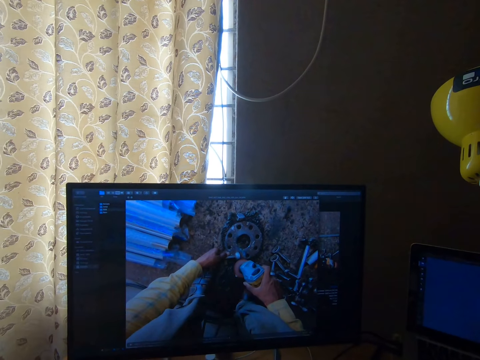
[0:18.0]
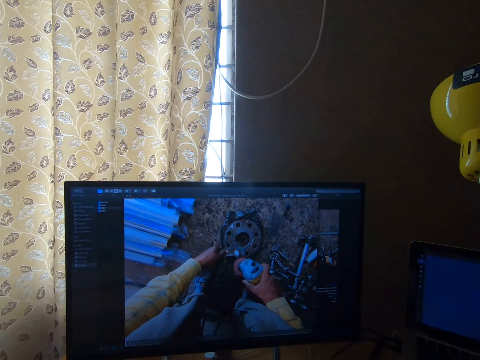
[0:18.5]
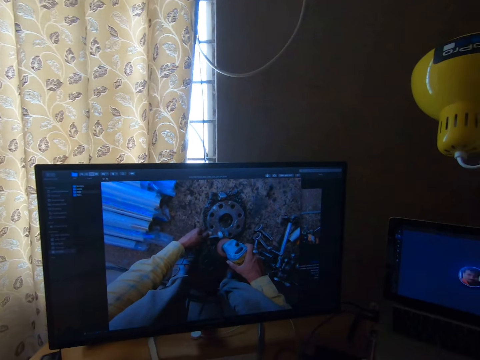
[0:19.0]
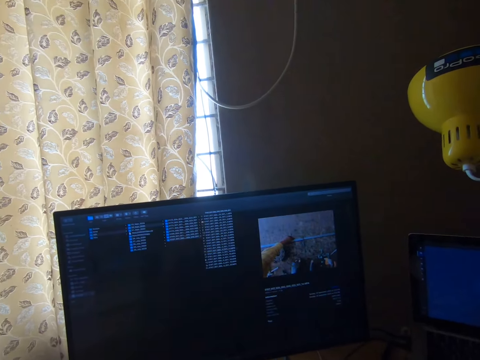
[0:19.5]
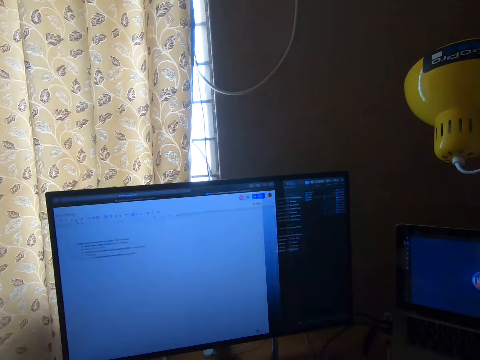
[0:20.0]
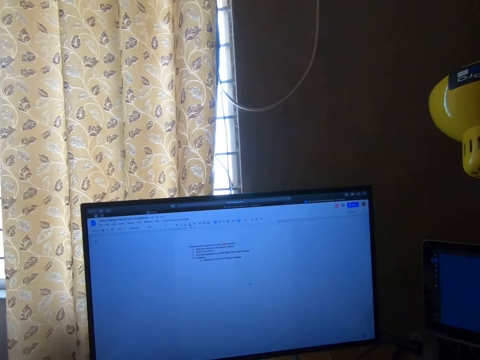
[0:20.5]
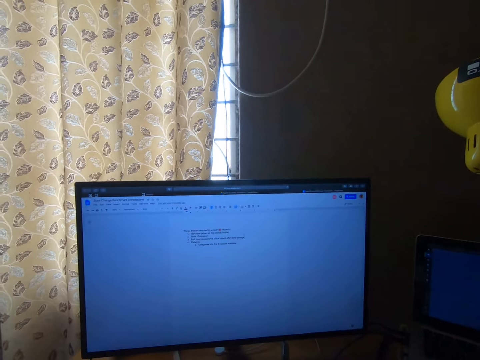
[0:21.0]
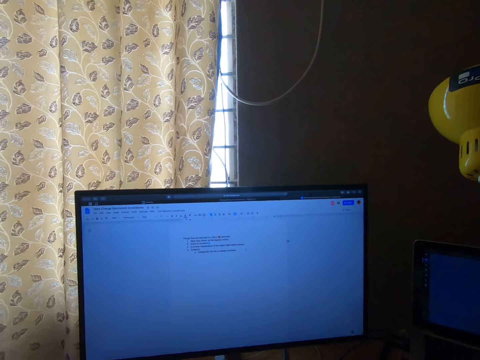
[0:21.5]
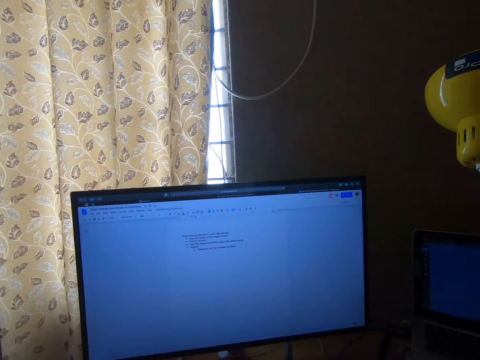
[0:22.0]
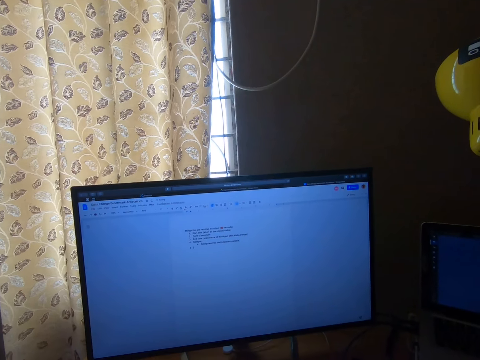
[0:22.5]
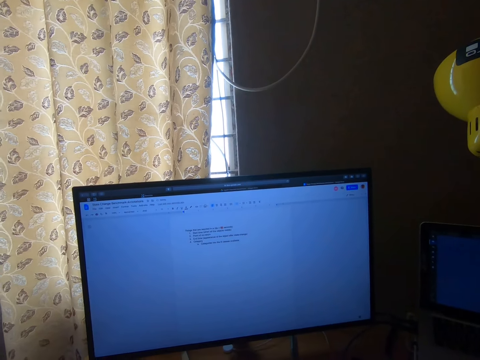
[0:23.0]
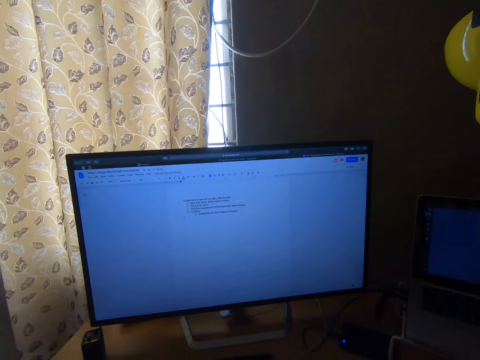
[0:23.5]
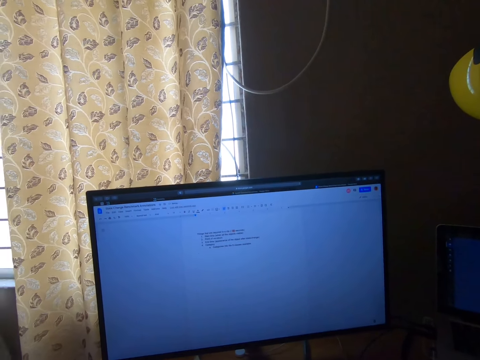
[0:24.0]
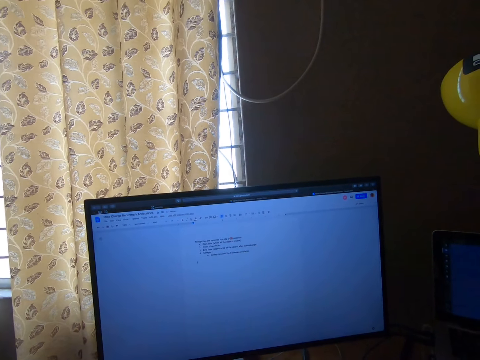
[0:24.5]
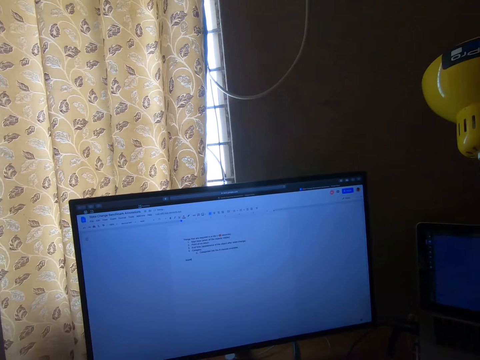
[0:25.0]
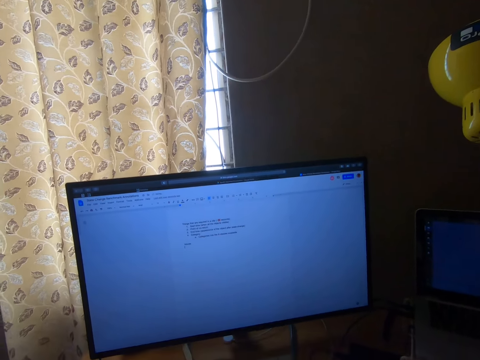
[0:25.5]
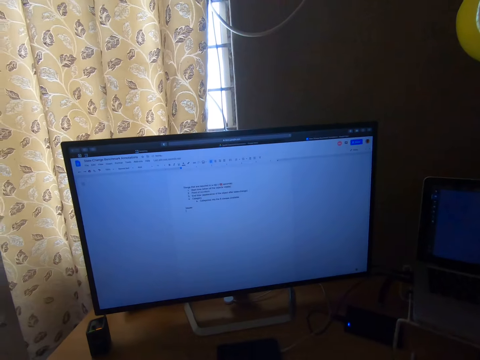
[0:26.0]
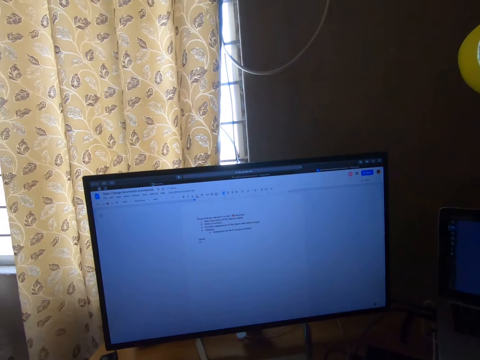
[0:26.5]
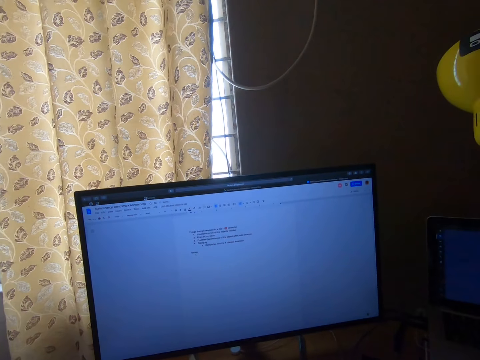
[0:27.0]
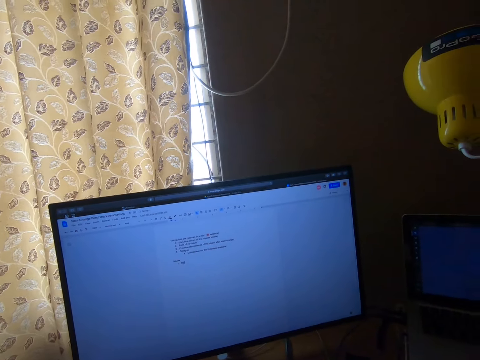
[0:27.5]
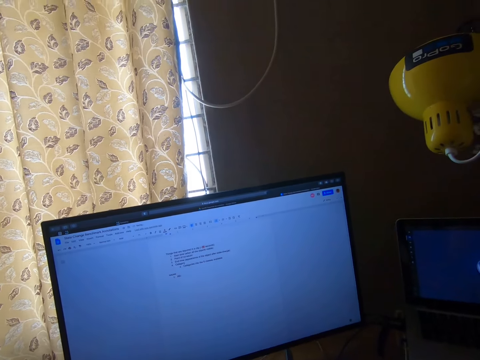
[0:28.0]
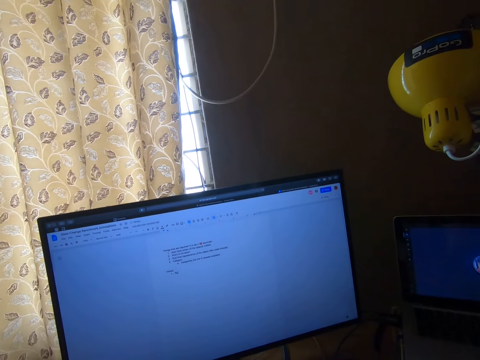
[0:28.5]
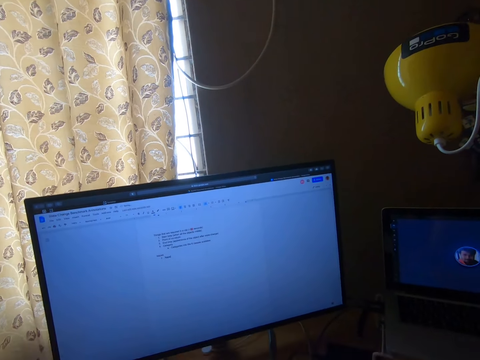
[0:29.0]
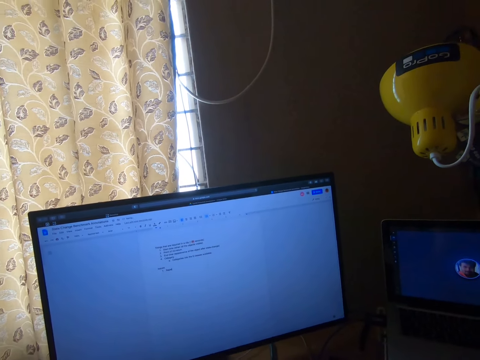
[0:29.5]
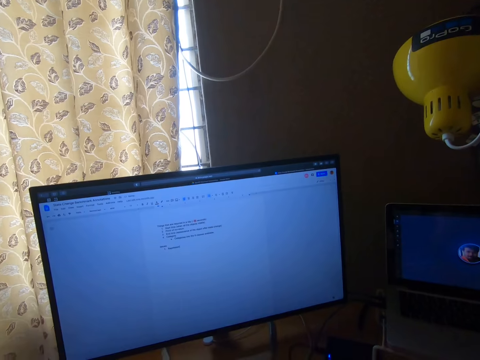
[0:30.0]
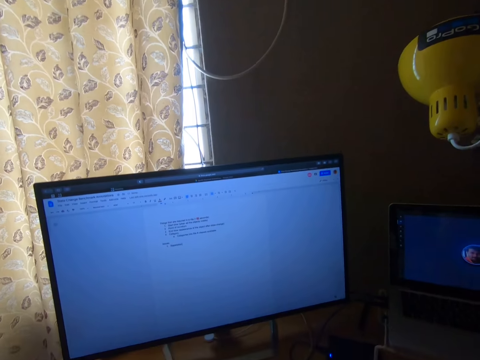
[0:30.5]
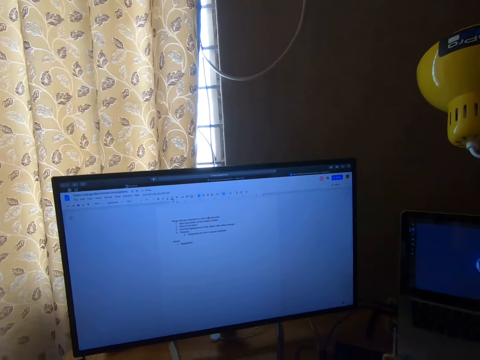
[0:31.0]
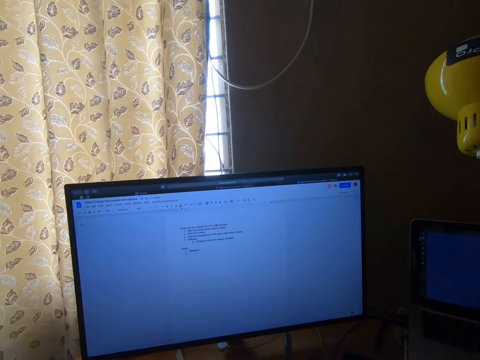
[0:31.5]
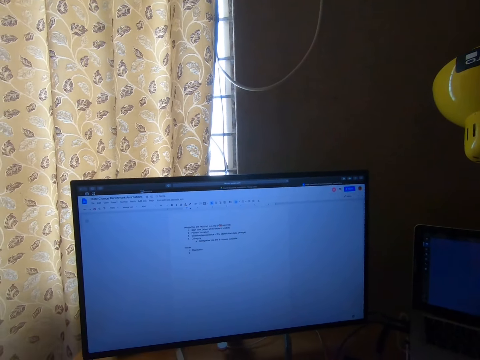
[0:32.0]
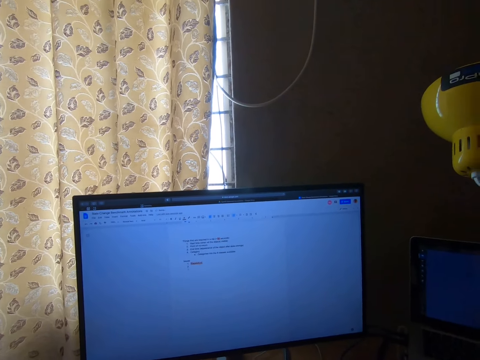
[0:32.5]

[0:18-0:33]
The camera wearer operates a screen. They type words on the screen.

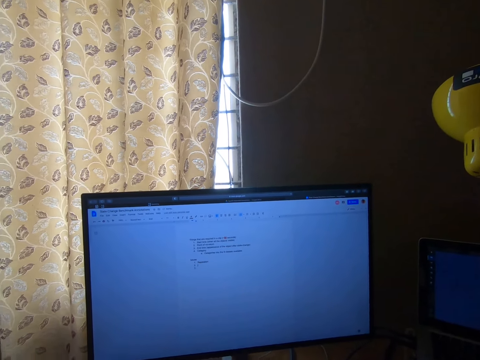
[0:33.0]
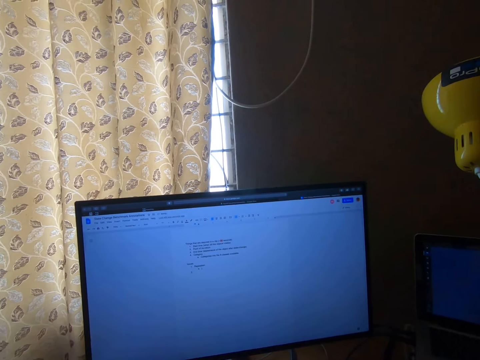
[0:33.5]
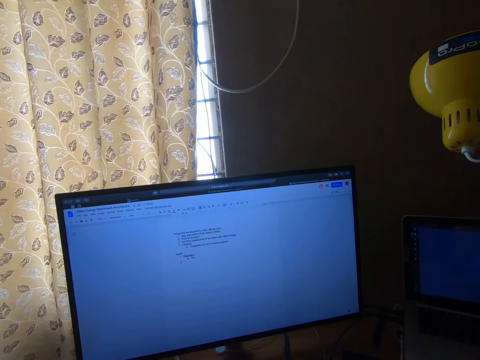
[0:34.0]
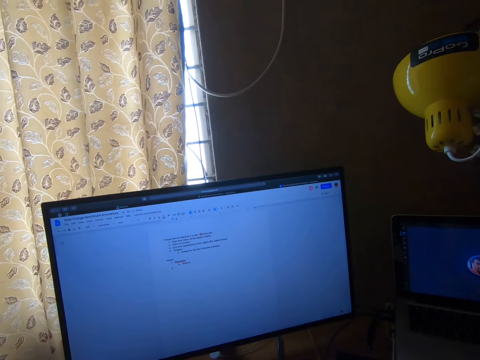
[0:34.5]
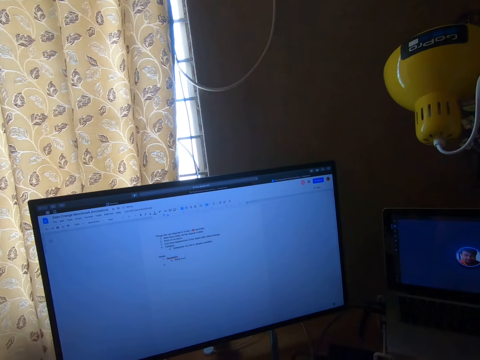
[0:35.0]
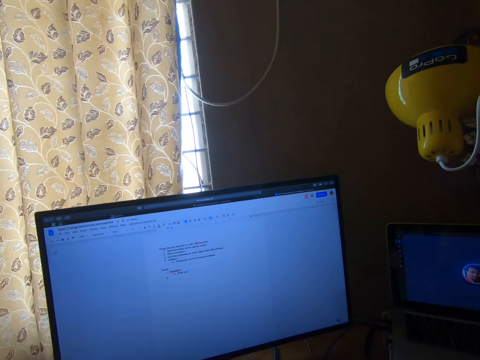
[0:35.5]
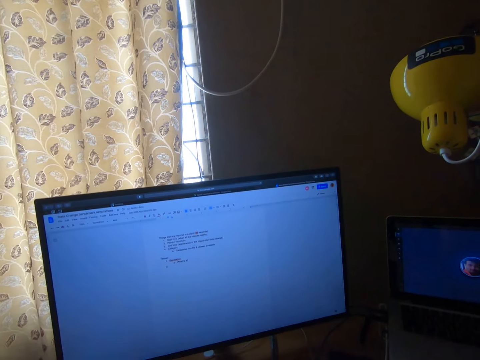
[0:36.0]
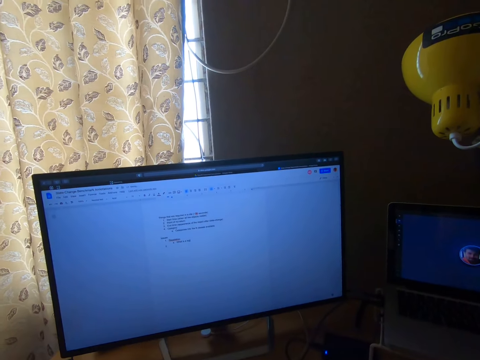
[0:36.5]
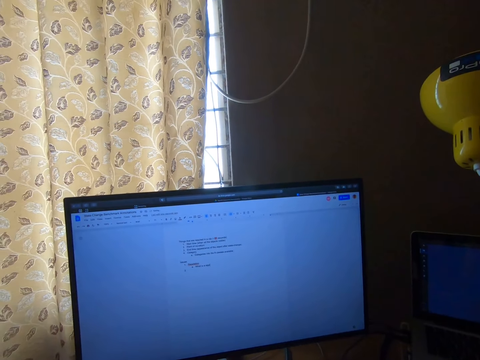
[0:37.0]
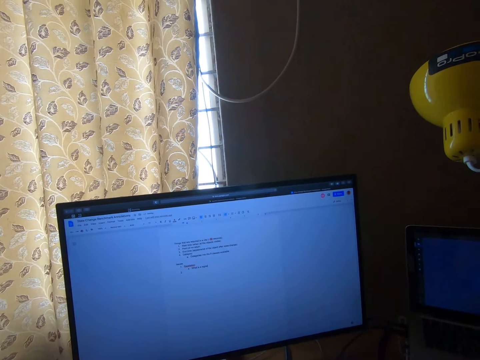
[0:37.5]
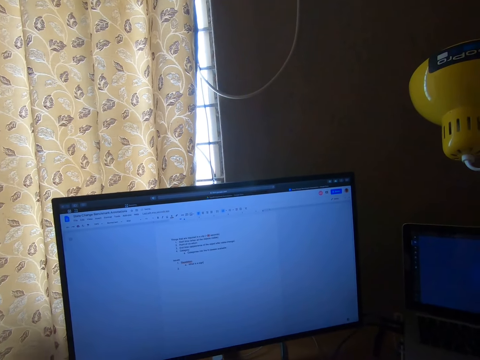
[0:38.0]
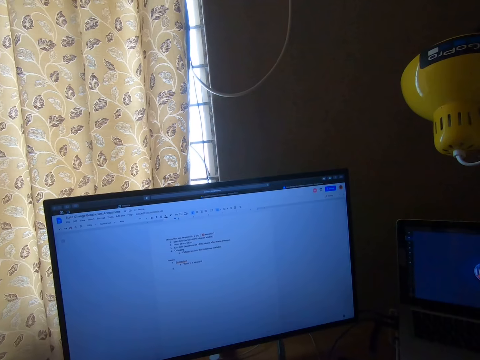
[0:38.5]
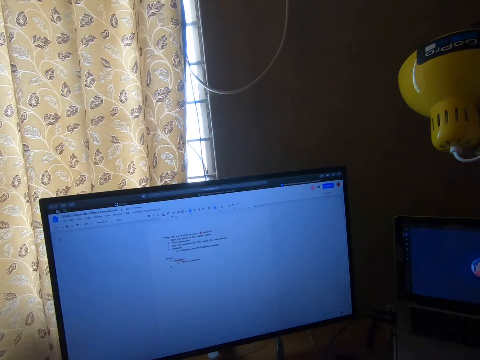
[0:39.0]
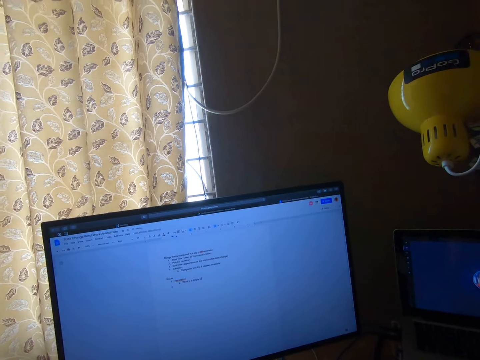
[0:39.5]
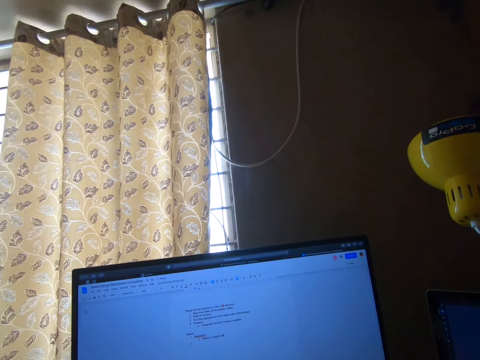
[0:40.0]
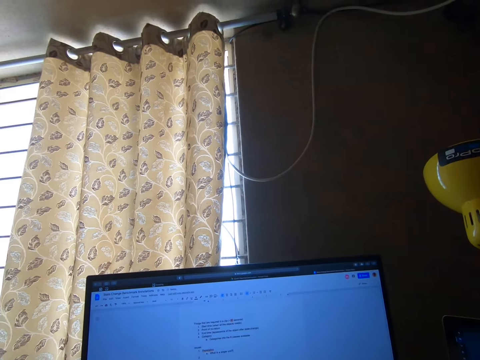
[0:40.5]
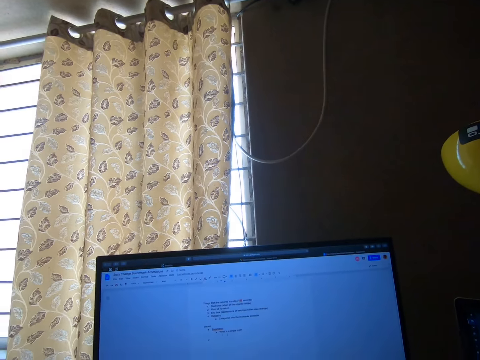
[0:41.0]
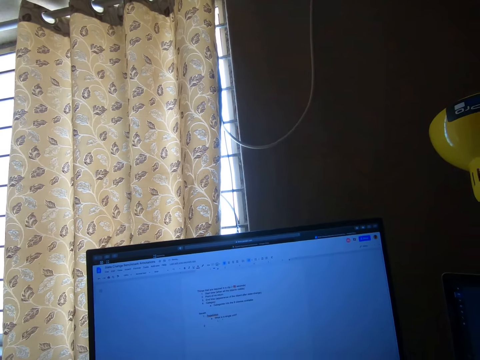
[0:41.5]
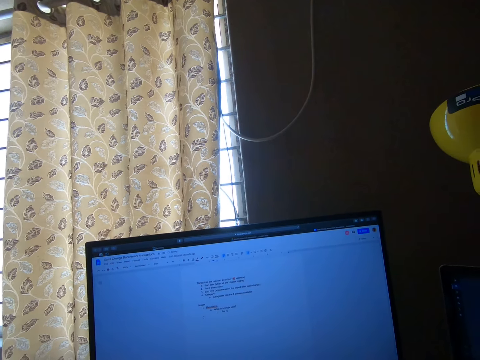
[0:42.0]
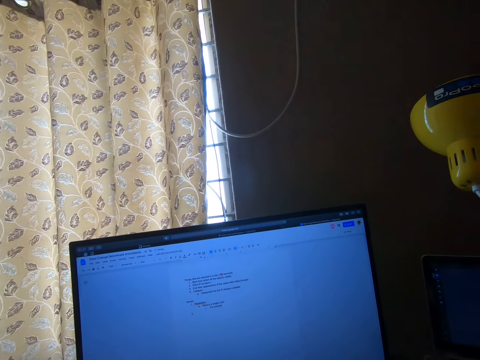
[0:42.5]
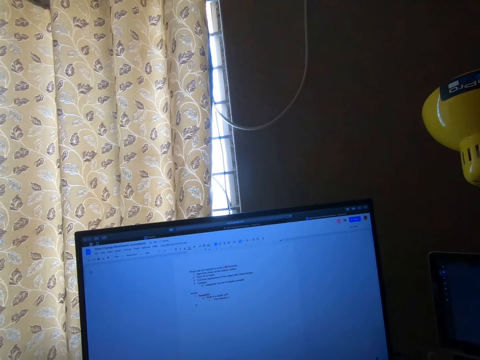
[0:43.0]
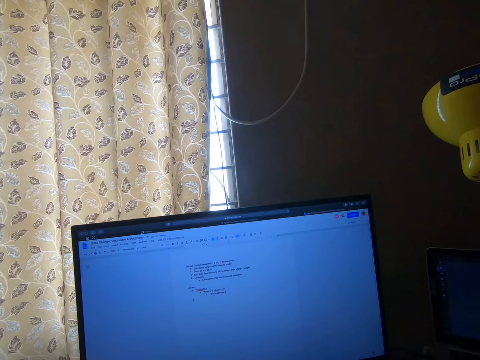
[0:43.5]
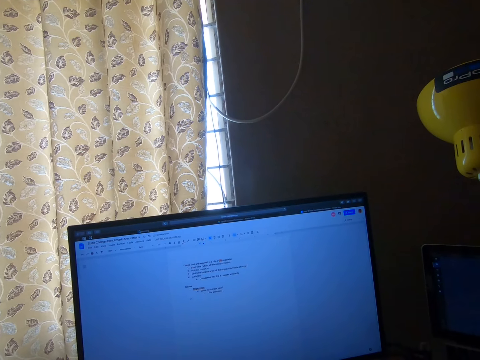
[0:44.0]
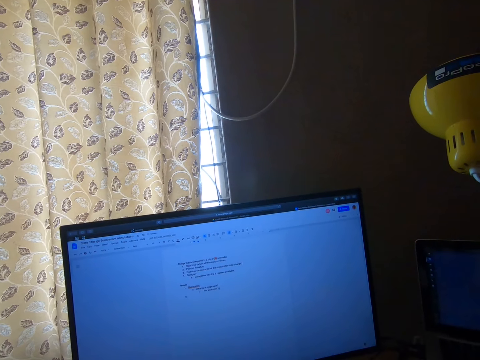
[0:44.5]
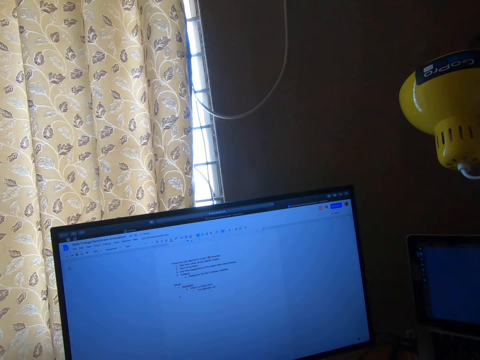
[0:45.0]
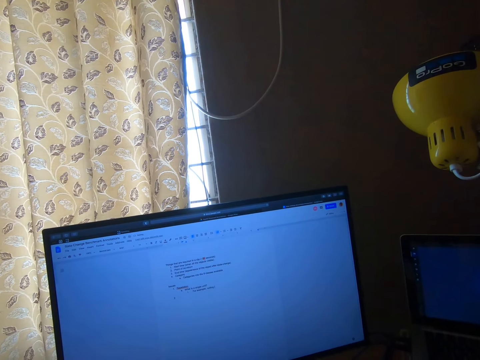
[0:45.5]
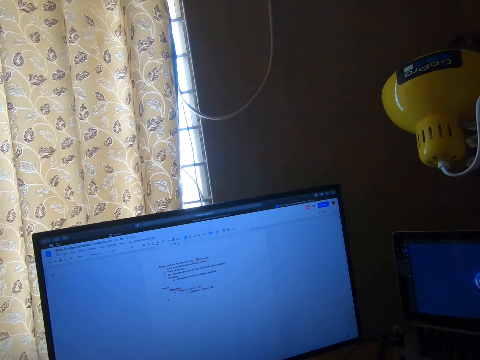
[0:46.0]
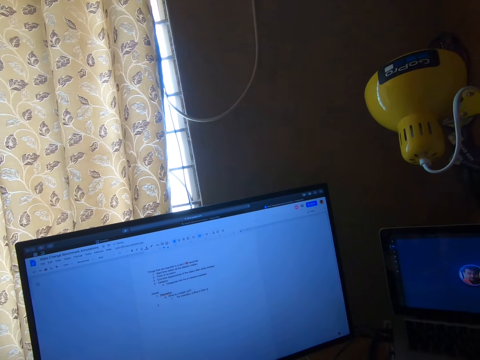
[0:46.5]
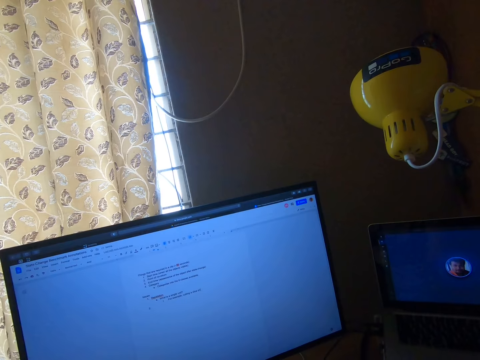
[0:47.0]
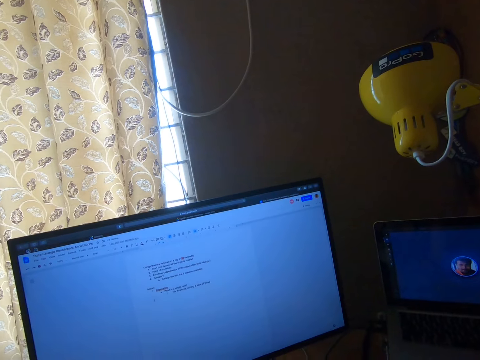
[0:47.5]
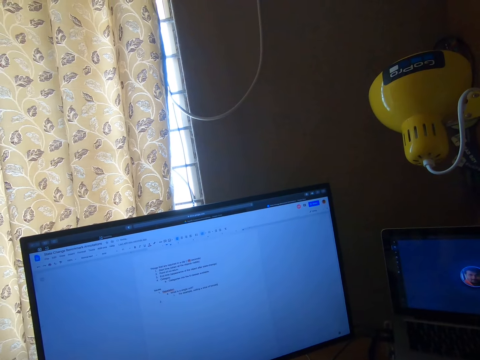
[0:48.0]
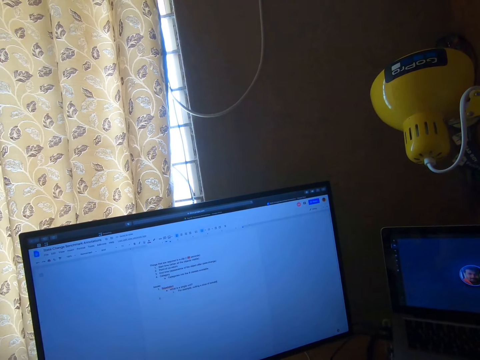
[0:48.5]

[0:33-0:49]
The camera wearer types words on a screen.
